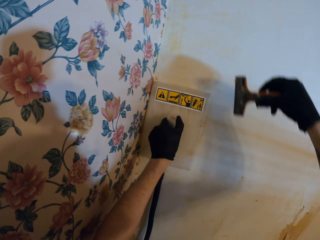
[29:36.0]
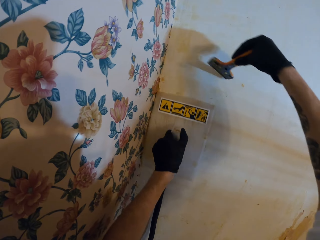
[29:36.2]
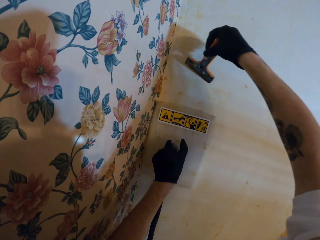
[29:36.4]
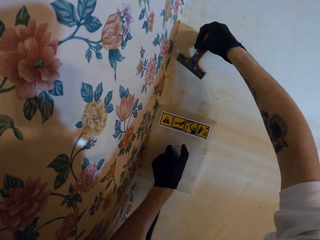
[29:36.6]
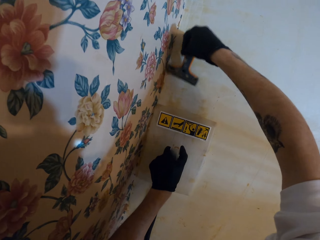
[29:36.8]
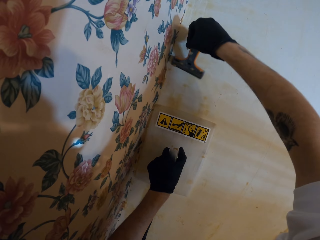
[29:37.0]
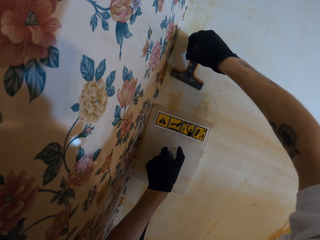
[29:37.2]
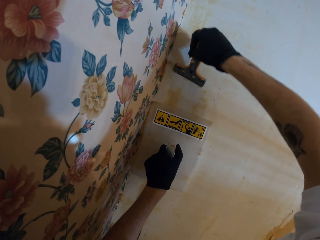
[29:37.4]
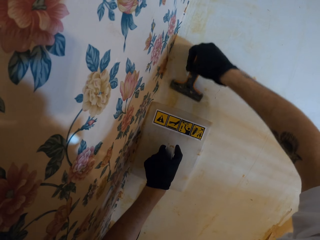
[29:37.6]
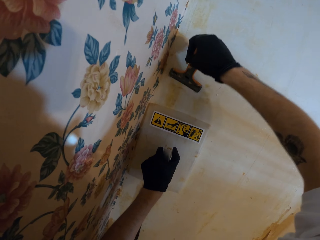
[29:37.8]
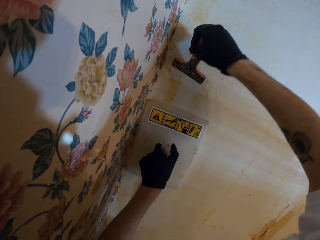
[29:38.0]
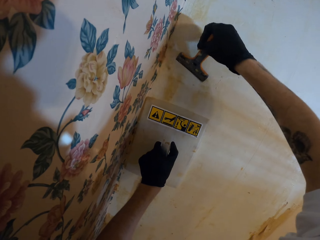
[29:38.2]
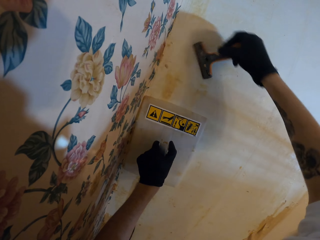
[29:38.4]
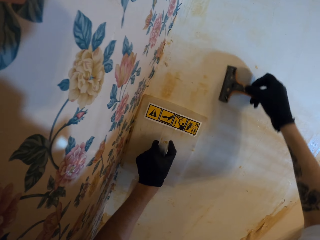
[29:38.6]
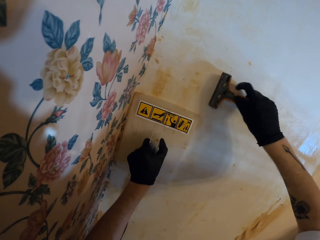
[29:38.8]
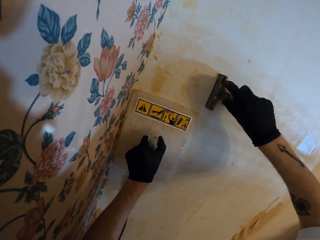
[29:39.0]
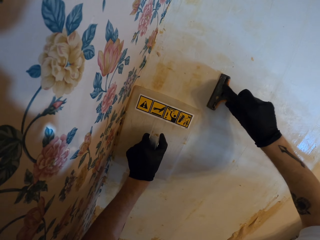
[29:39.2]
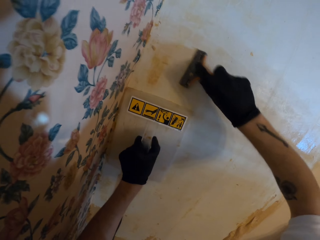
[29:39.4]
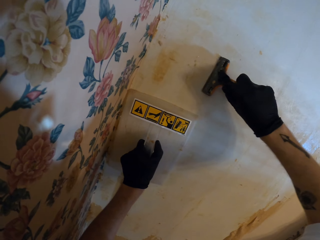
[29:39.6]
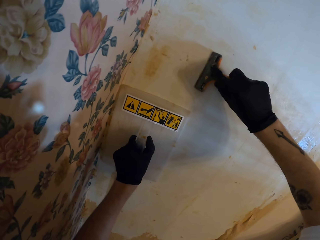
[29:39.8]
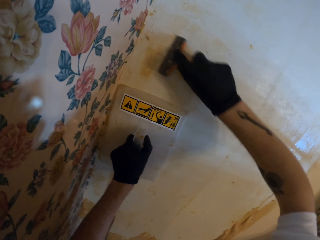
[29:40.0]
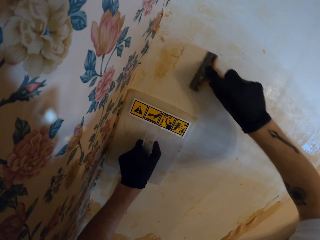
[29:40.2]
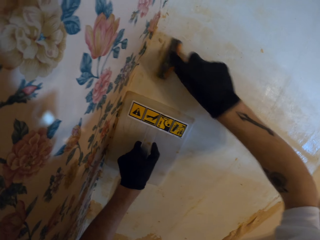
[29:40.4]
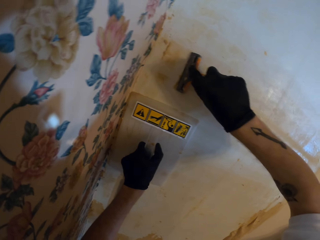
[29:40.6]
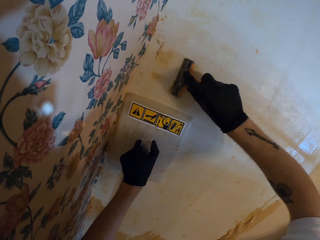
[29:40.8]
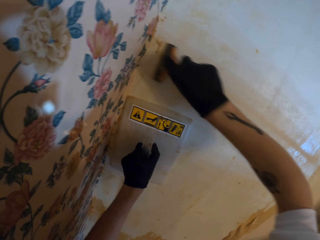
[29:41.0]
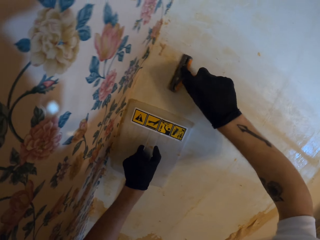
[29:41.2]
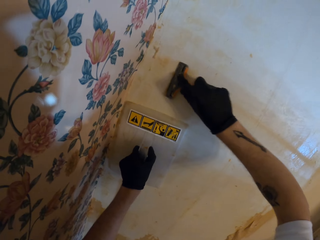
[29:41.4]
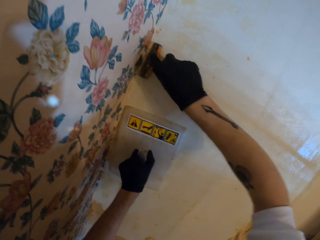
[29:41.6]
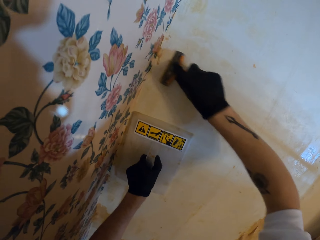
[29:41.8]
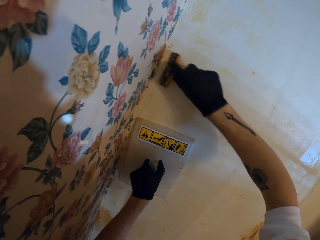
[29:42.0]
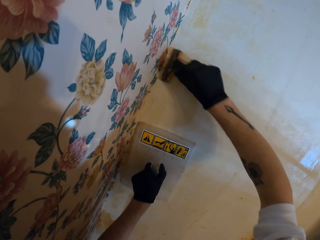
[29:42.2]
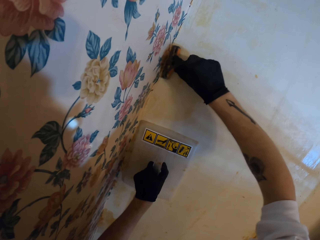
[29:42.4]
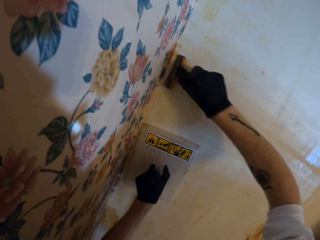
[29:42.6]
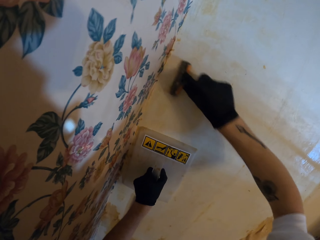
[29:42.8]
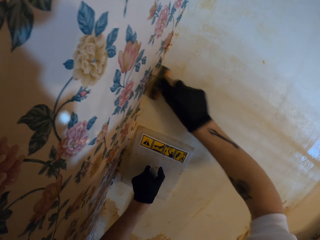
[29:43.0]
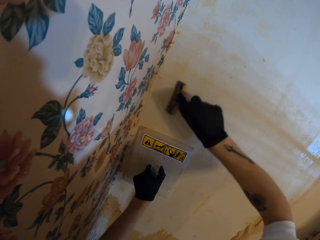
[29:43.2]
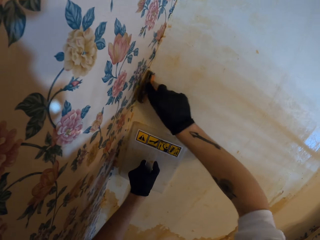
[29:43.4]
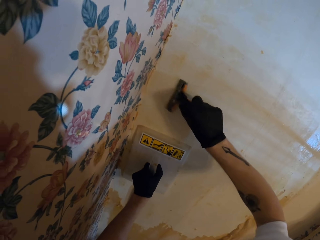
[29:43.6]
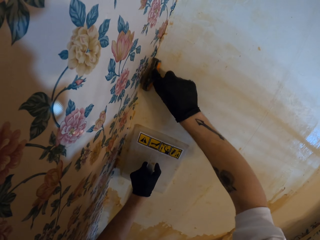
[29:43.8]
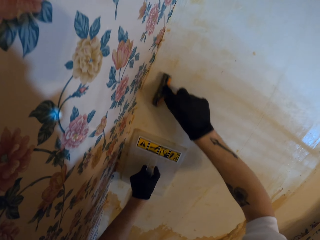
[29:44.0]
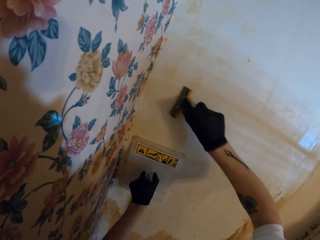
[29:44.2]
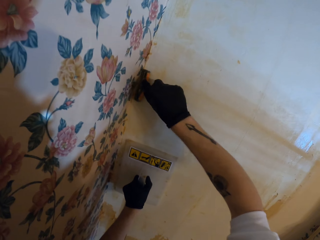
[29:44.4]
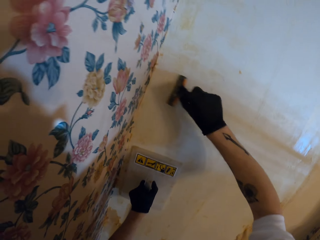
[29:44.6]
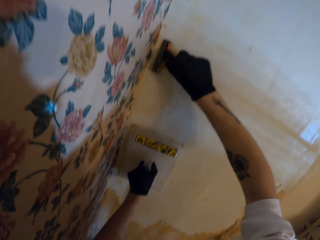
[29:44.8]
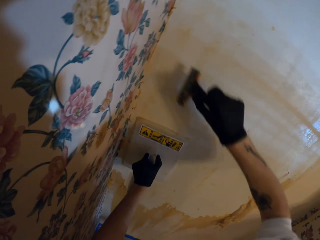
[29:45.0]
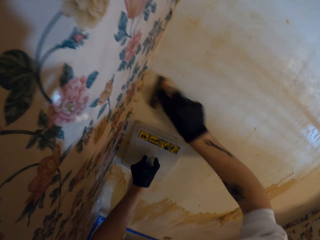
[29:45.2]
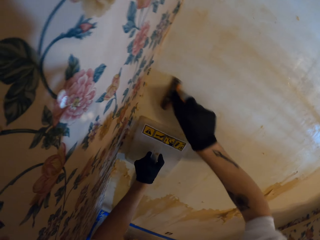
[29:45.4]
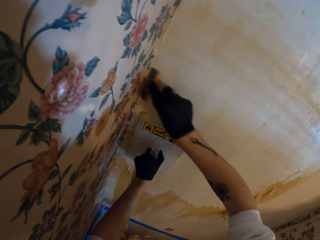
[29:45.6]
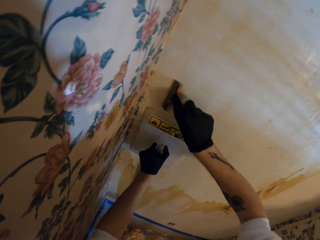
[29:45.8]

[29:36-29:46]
The camera wearer drags down the wallpaper steamer. They scrape the room wall while dragging the wallpaper steamer down the wall. They scrape the wall in the room with a scraper. They scrape the room wall while dragging the wallpaper steamer down the wall.

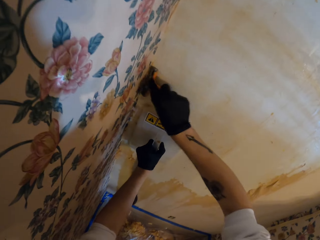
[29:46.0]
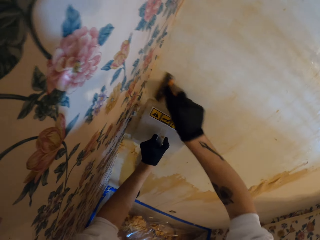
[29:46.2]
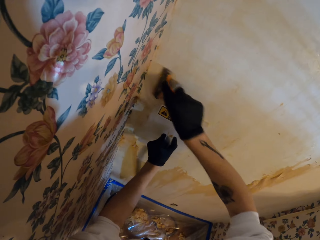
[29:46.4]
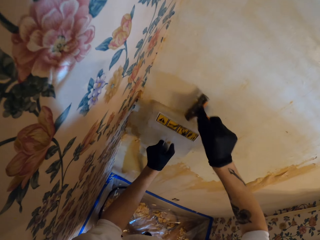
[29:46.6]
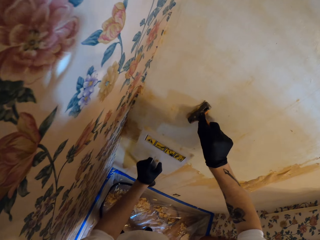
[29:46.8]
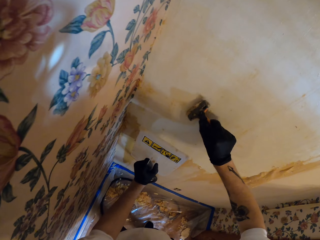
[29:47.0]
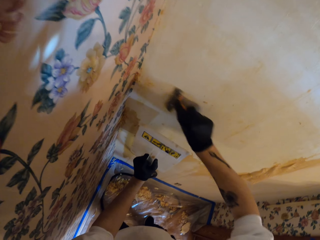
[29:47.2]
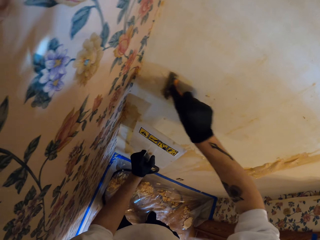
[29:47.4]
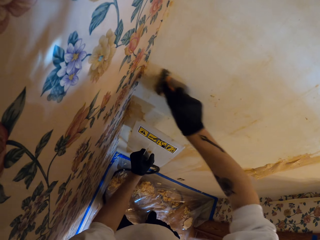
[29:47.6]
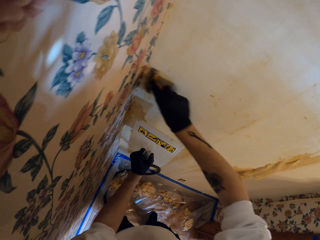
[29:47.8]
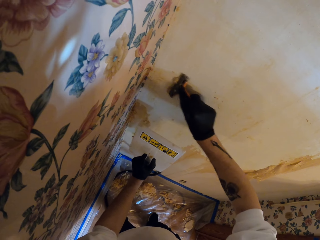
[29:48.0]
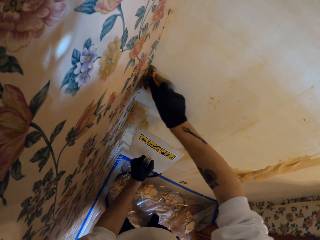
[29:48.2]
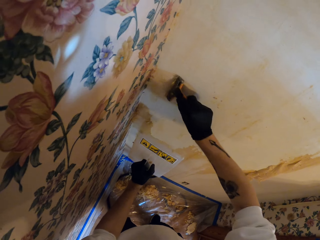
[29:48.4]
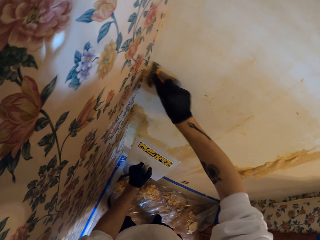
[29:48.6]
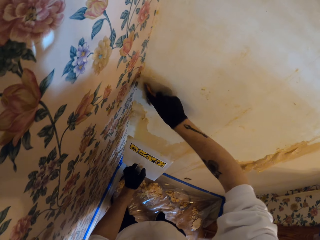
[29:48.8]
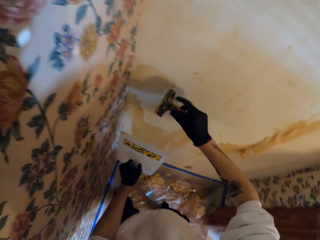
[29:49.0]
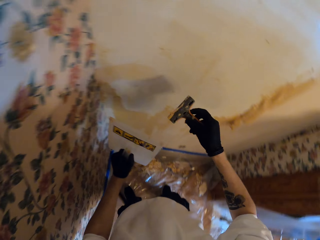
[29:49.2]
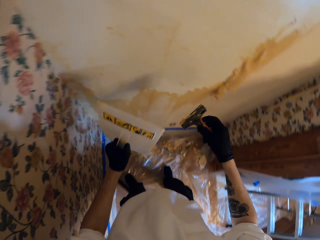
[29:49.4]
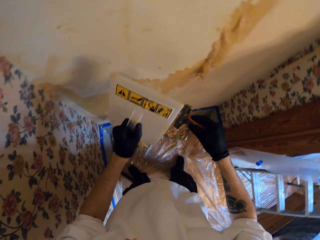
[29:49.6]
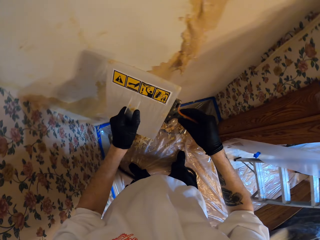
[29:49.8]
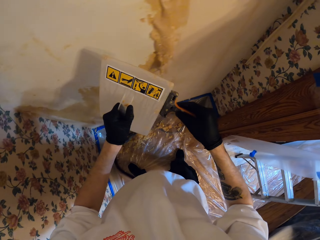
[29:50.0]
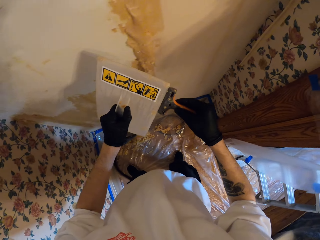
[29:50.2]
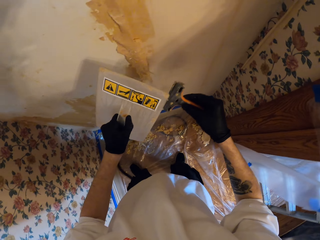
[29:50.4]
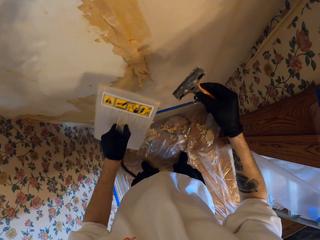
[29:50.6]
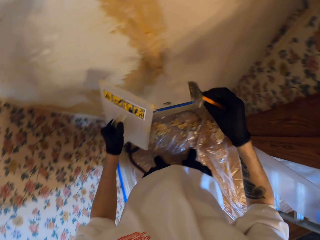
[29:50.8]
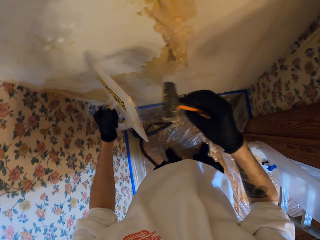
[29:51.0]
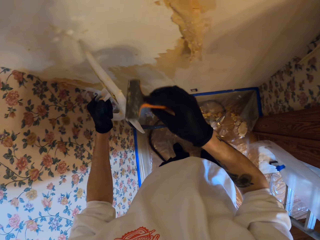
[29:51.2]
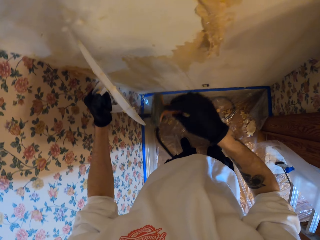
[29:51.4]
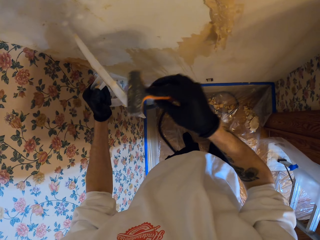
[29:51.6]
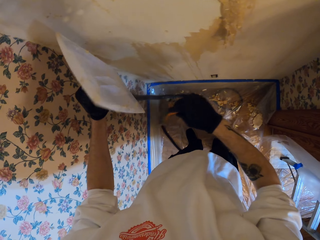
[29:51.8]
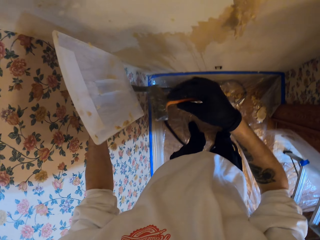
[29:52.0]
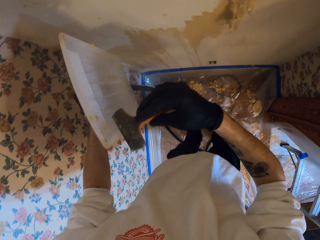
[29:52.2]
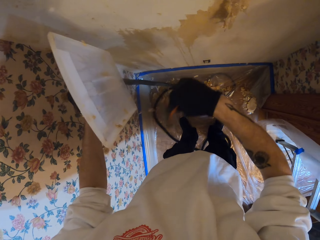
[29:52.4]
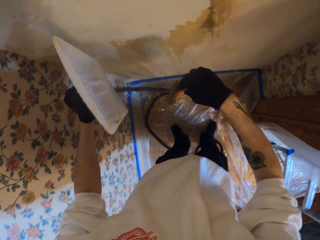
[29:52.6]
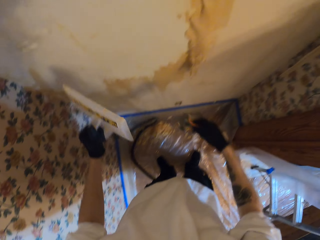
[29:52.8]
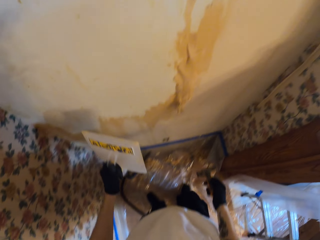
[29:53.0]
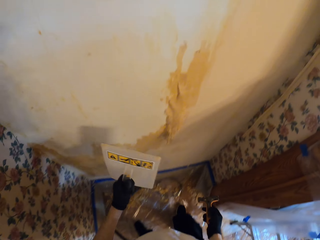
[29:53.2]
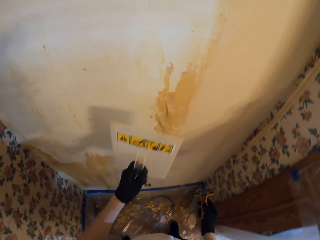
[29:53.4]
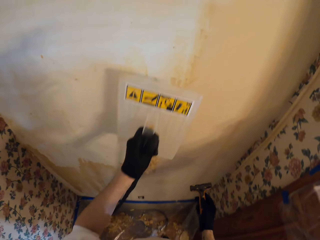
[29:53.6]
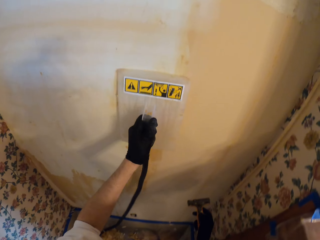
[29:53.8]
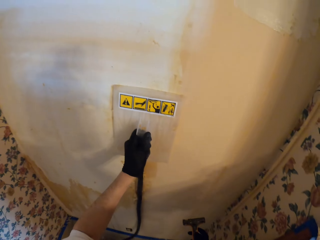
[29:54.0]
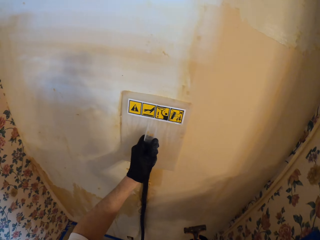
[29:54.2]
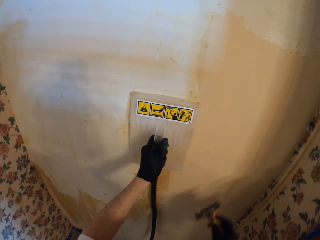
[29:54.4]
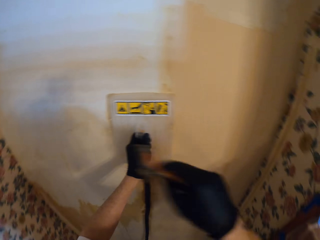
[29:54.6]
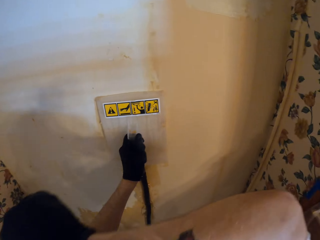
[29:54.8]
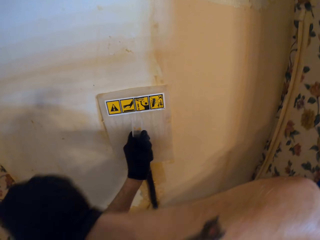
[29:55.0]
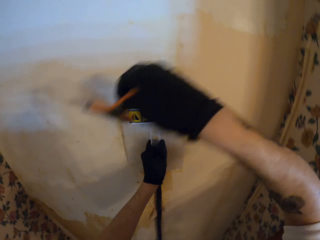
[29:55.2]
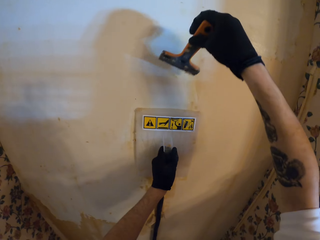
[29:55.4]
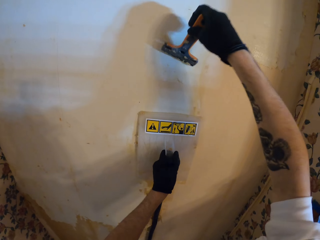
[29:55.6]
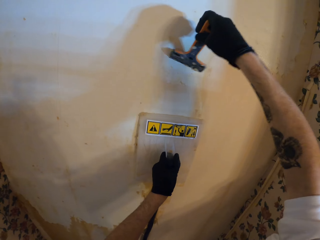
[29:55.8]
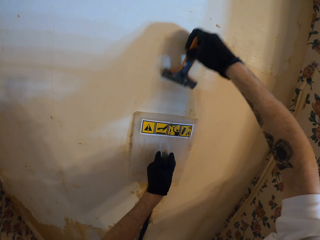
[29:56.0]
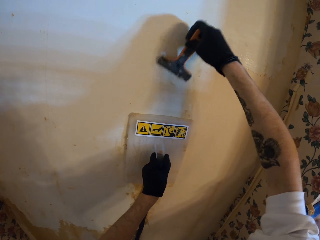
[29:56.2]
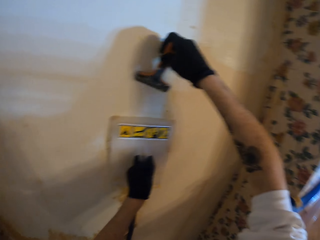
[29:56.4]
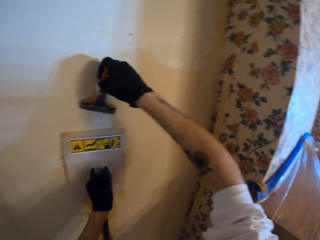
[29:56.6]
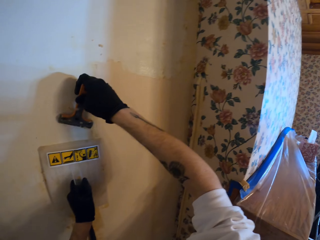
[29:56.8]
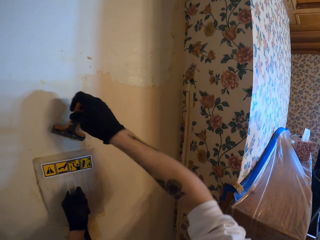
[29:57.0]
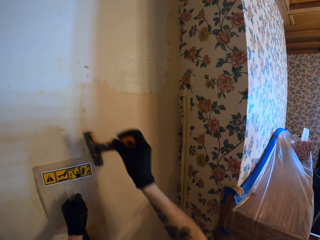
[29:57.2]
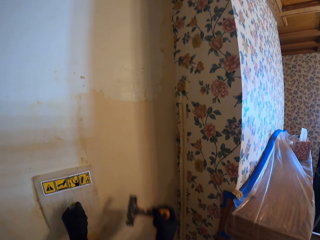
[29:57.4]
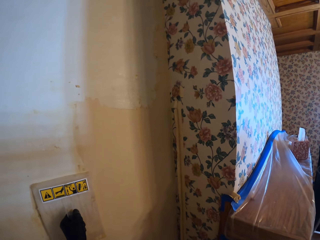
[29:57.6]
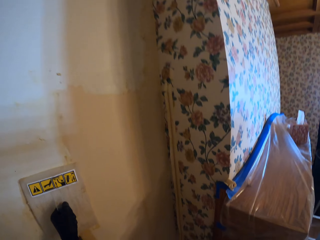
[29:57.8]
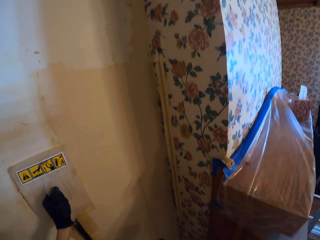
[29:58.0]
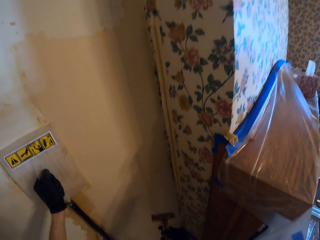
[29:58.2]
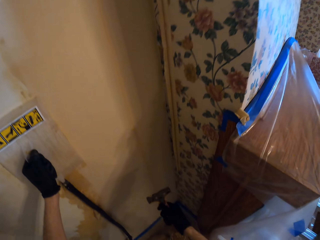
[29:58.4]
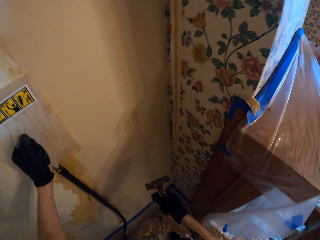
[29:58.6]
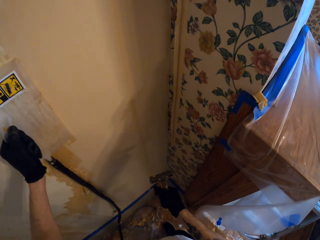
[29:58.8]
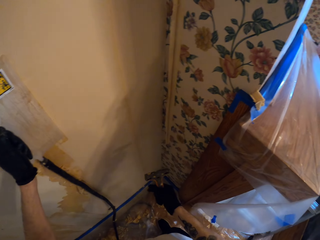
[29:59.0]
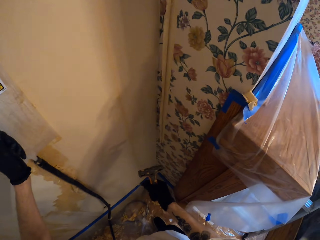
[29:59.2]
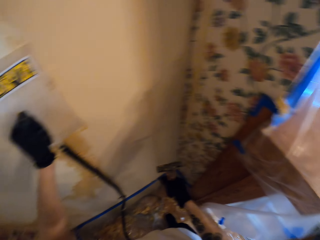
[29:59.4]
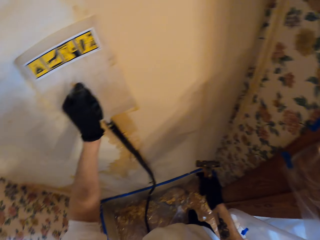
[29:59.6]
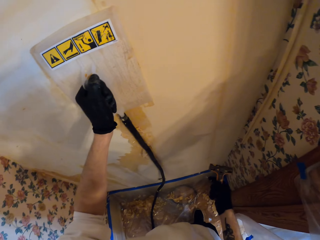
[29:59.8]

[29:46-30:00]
The camera wearer lifts the wallpaper steamer while scraping the room wall. He scrapes the room wall with a scraper. He removes waste paper out of the scraper with the wallpaper steamer. He removes the waste paper out of the wallpaper steamer with the scraper. He wipes the paint scraper. He presses the wallpaper steamer on the room wall. He wipes his face. He scrubs the paint stripper. He scrapes the room wall with the scraper. He presses the wallpaper steamer on the room wall.
